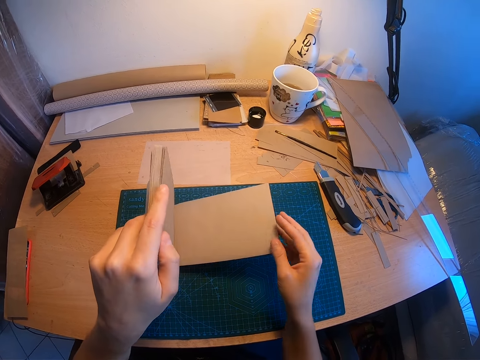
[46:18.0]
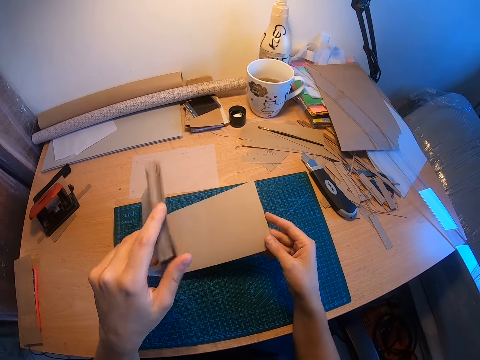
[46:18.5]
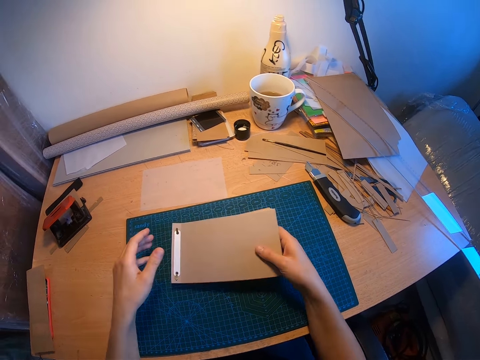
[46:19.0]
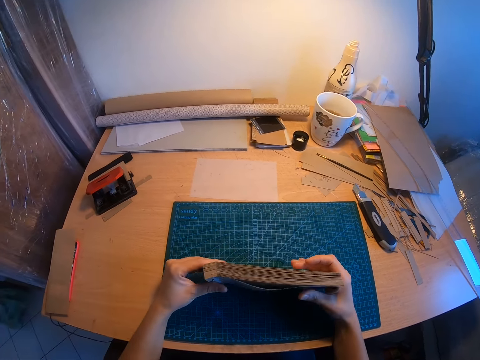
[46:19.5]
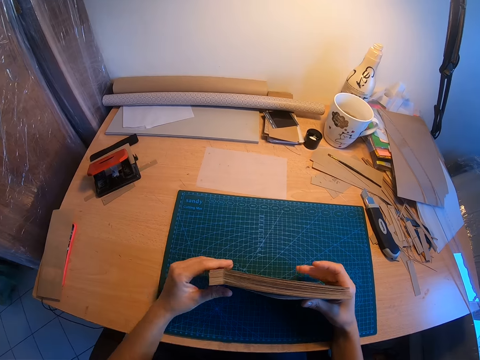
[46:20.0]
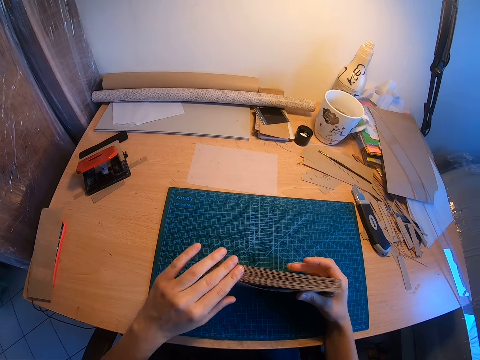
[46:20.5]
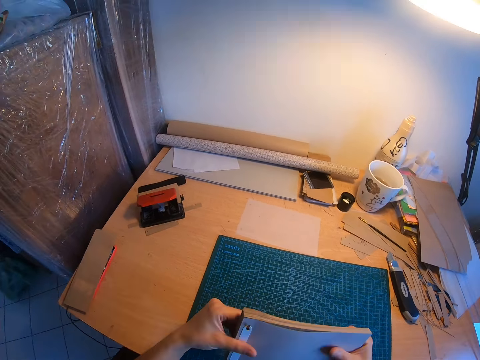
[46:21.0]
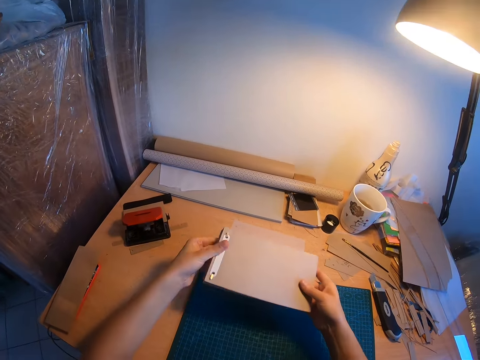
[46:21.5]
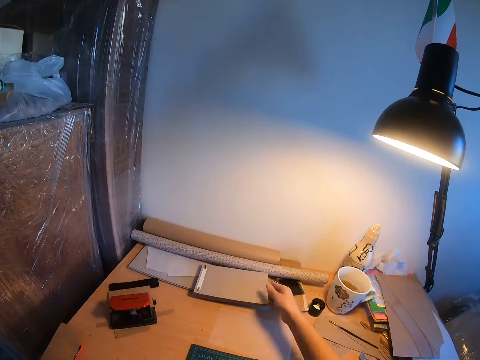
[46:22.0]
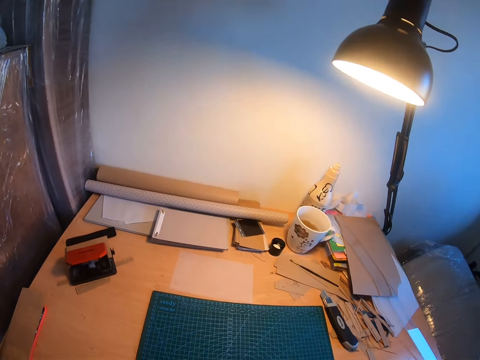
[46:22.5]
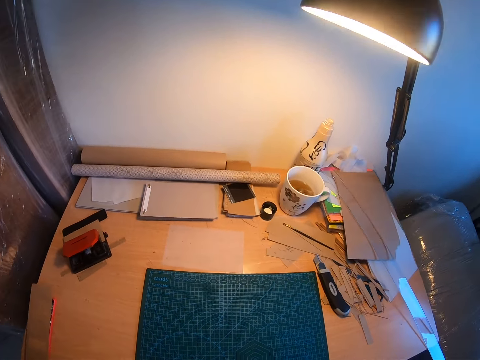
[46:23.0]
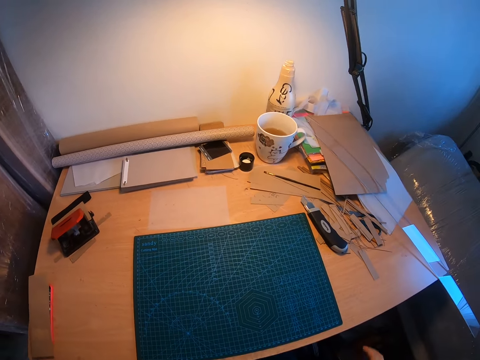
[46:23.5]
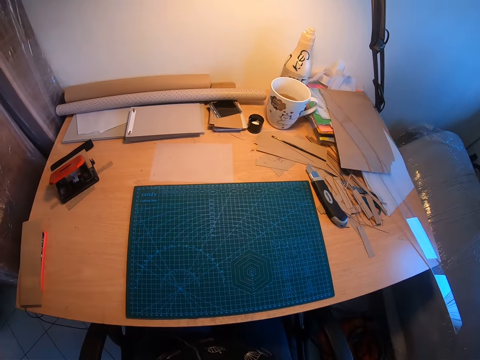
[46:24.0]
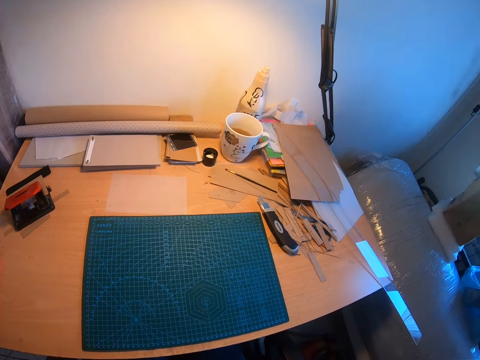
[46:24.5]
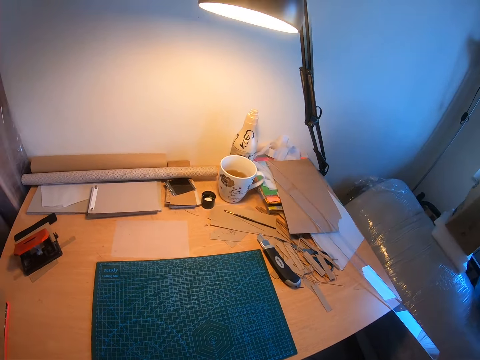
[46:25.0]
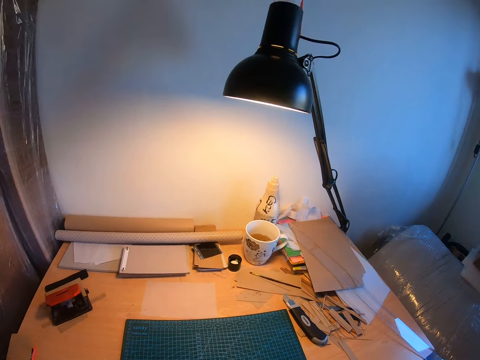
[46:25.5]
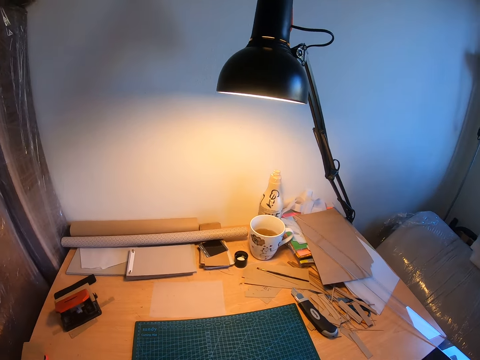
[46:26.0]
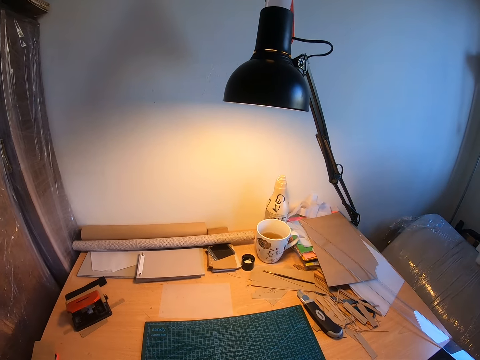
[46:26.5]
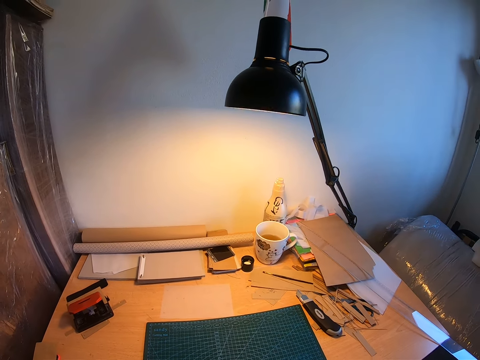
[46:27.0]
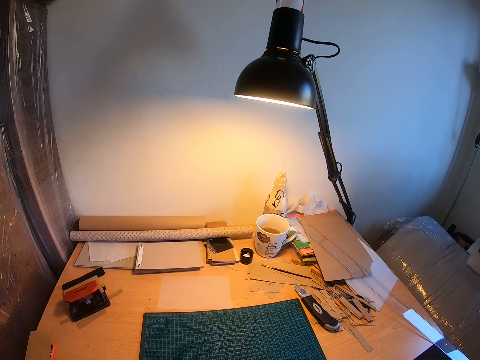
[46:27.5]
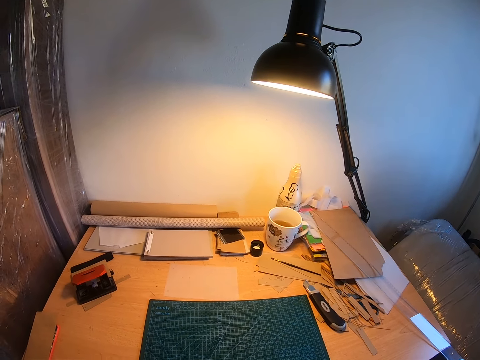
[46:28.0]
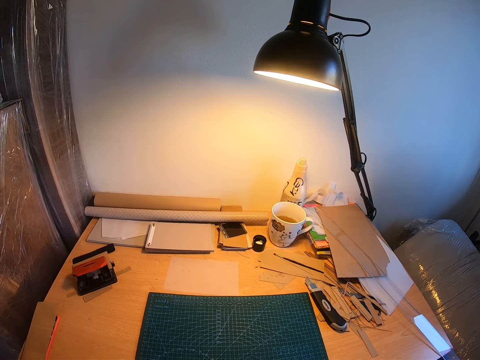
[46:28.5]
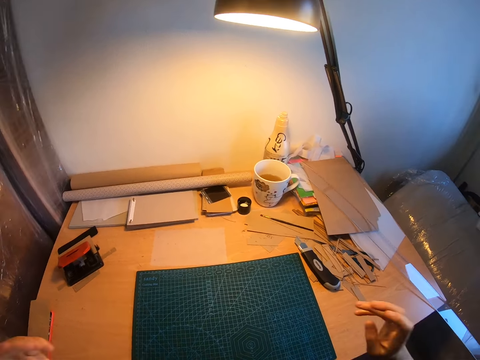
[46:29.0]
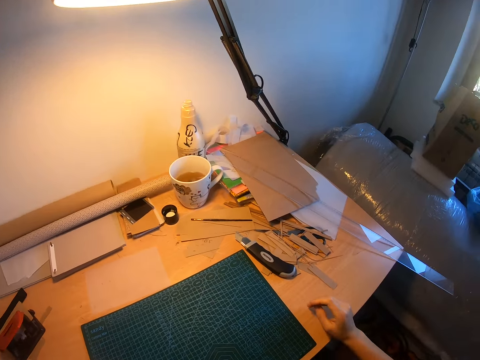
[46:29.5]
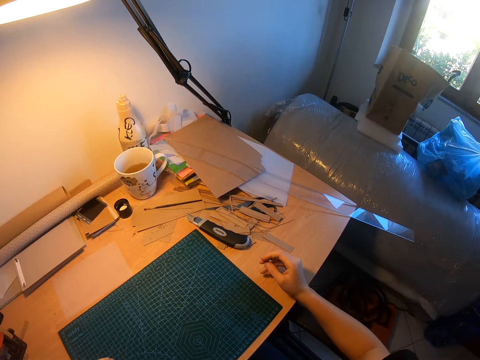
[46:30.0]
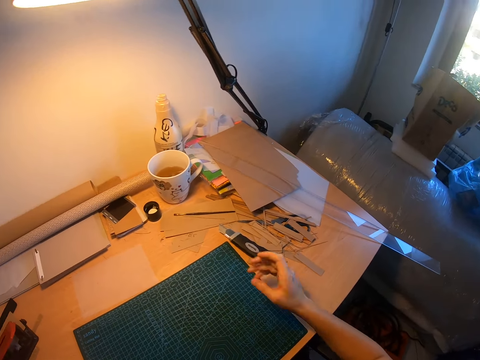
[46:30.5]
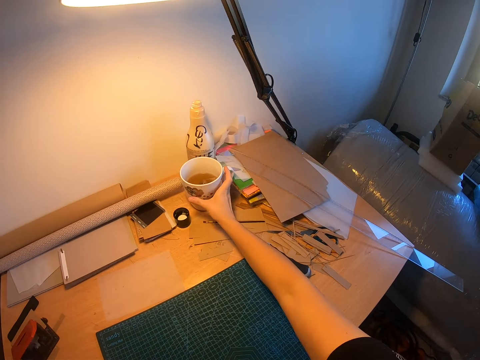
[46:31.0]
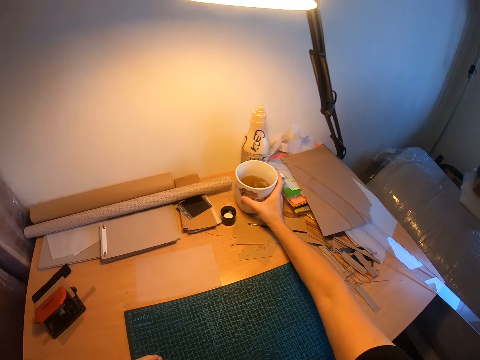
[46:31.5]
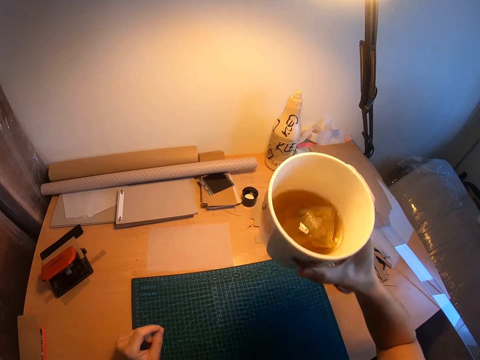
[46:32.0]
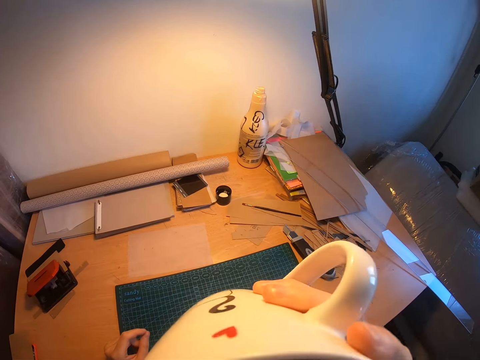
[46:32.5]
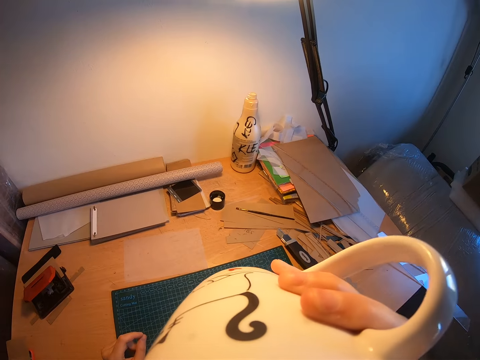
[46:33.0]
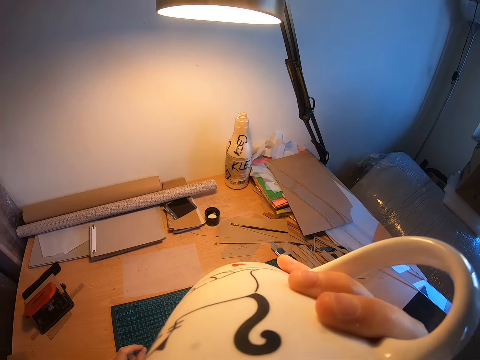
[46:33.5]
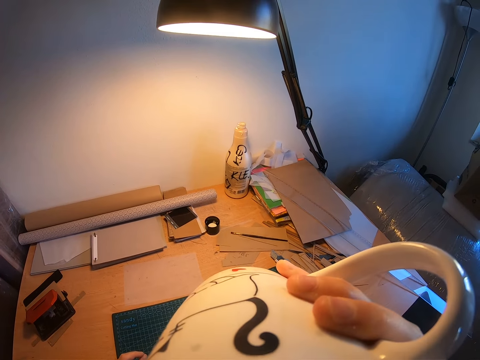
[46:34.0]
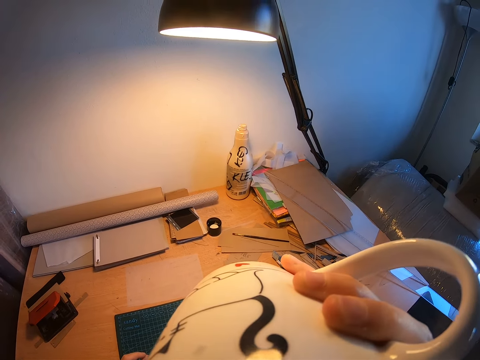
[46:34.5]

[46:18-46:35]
The camera wearer continues to arrange the sides of the jotter. She drops the jotter on the table beside a paper roller. She moves back and sits upright. She adjusts the Ego camera with her right hand. She places her right hand on the table. She takes a cup of tea from the right side of the table. She drinks the tea.

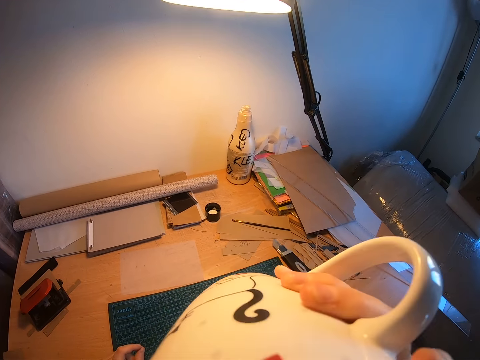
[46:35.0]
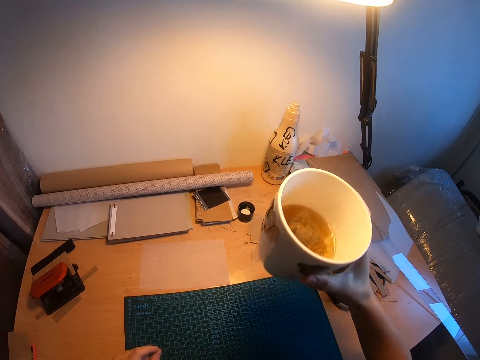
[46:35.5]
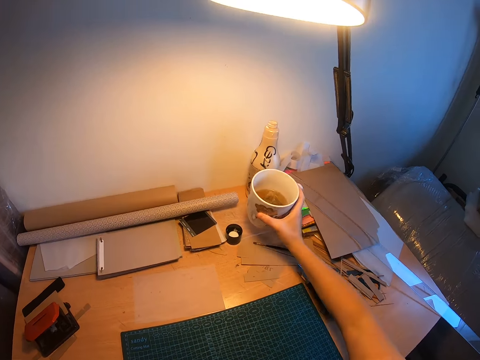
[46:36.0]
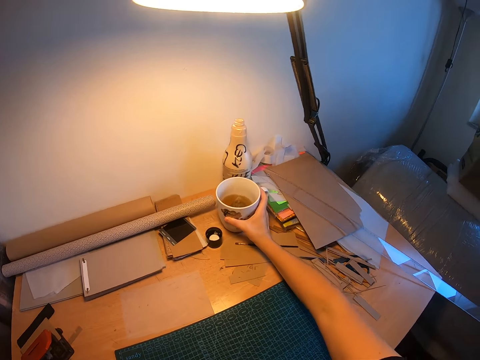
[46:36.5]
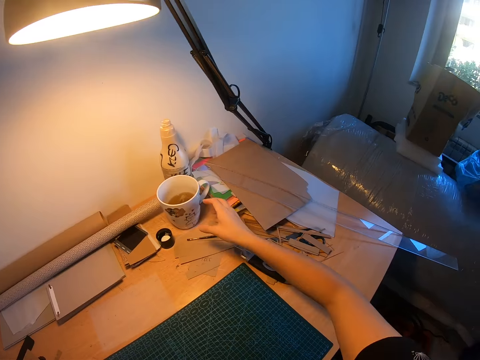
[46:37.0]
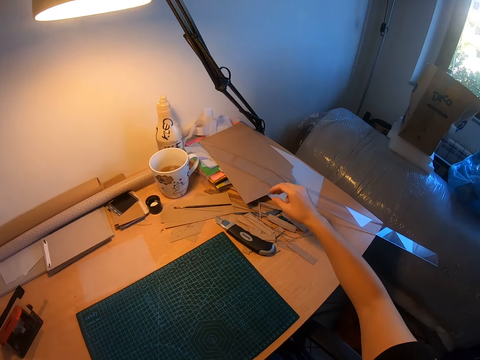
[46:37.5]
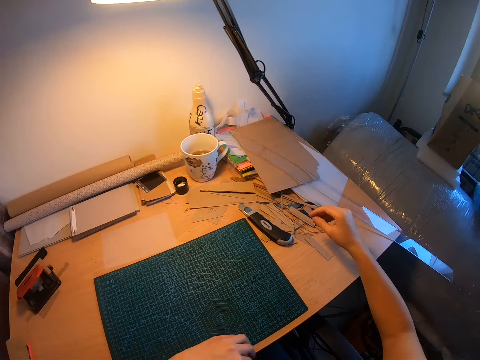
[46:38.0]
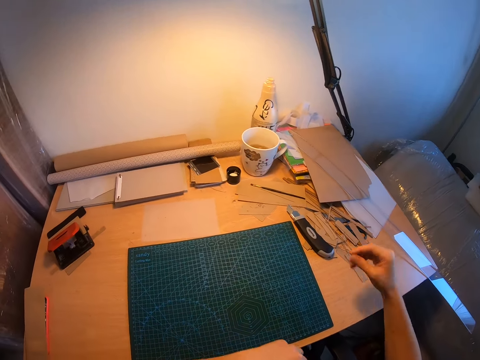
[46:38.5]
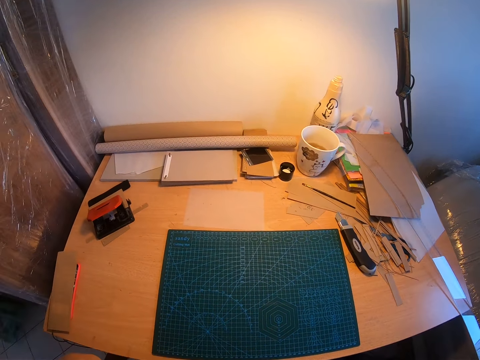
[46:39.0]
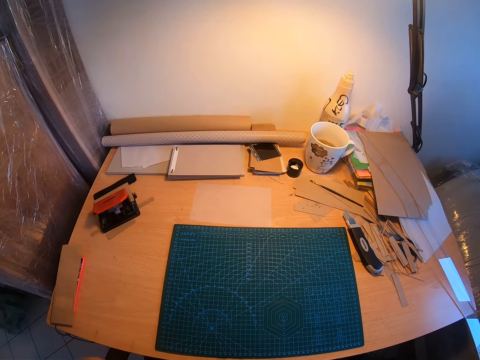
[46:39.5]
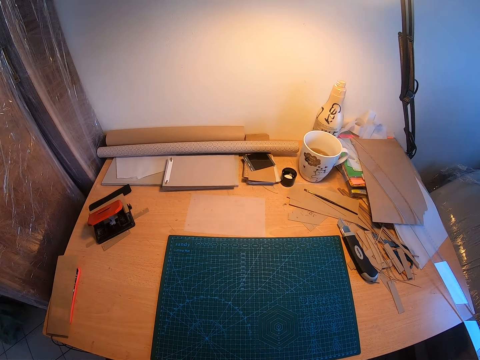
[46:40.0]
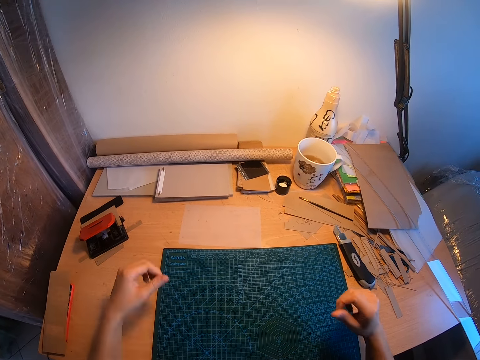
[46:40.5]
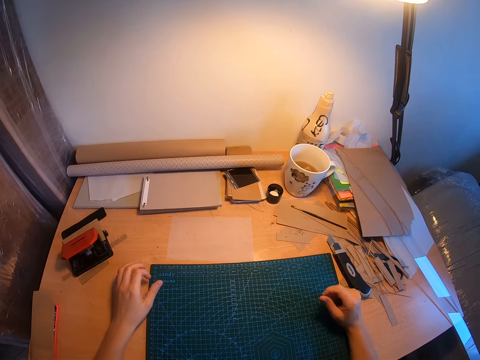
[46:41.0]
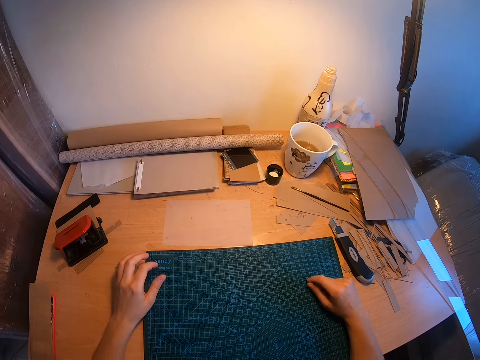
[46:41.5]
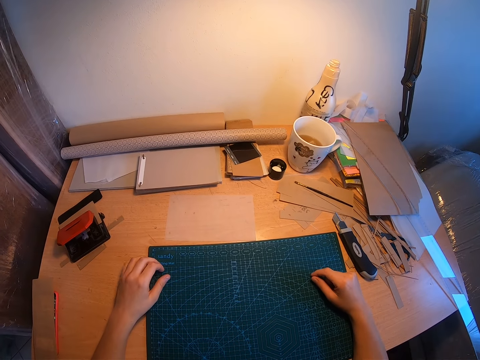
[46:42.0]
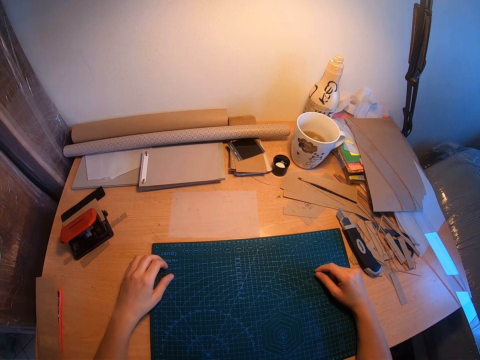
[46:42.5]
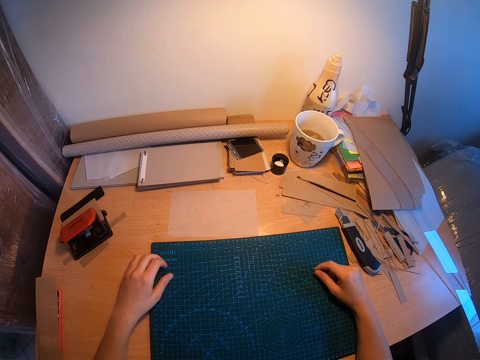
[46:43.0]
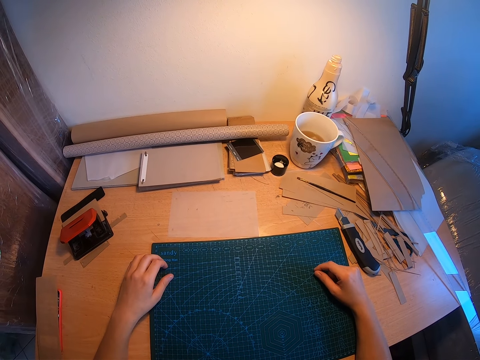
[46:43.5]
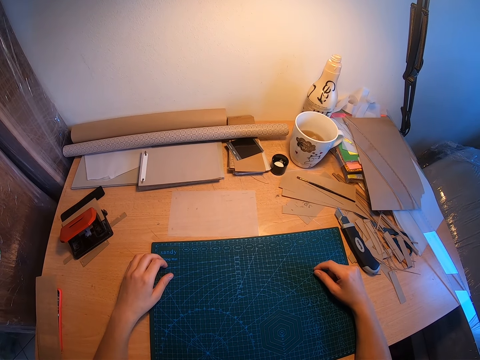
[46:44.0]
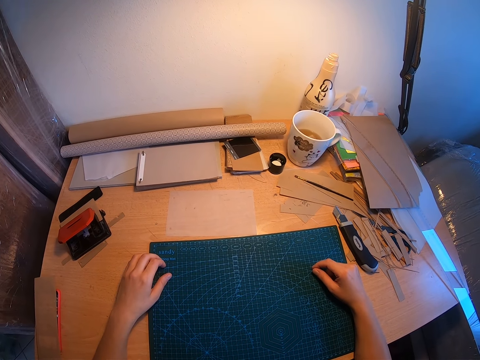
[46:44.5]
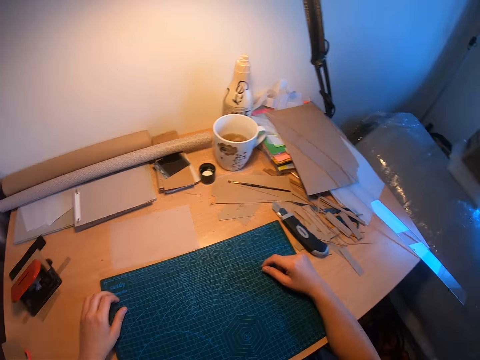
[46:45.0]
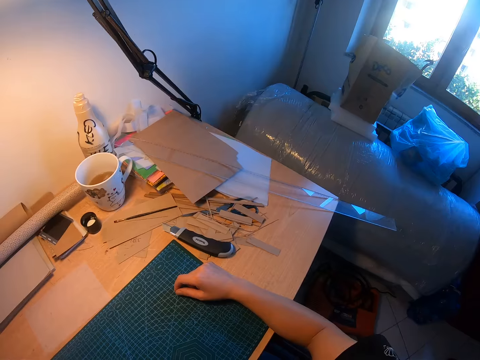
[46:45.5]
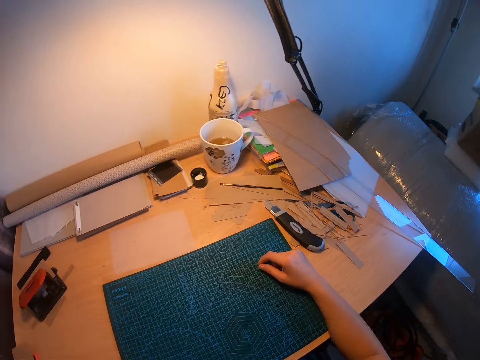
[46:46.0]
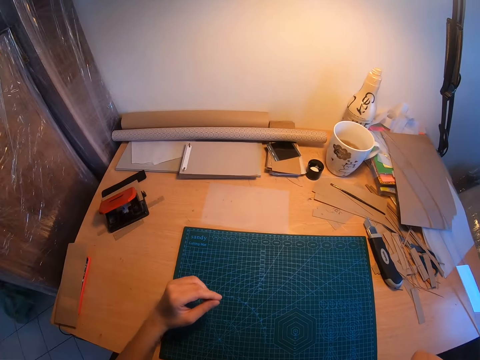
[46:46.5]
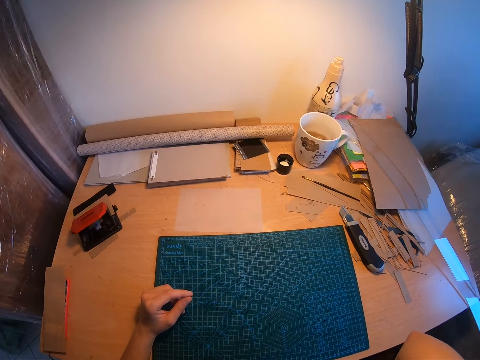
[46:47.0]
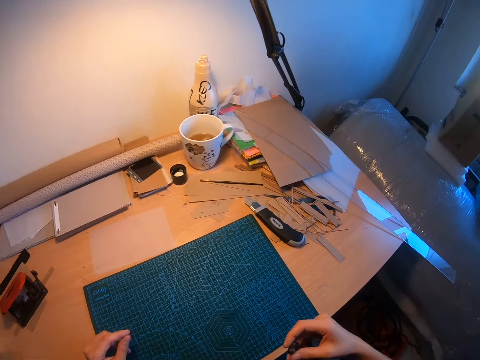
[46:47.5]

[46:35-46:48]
The camera wearer drops the cup on the table. She looks around the work station. She wipes her mouth with her left hand. She raises her hands to her face. She places her hands on the table for a while. She touches the table mat. She glances at the right side of the work area. She looks back to the table. She touches her face with her right hand.
